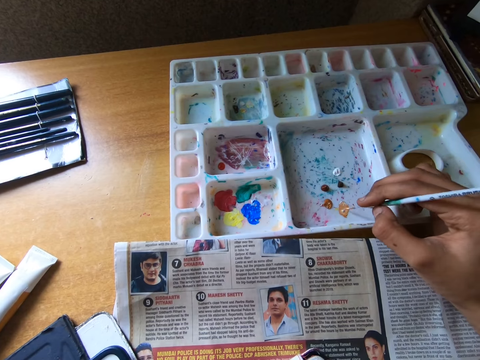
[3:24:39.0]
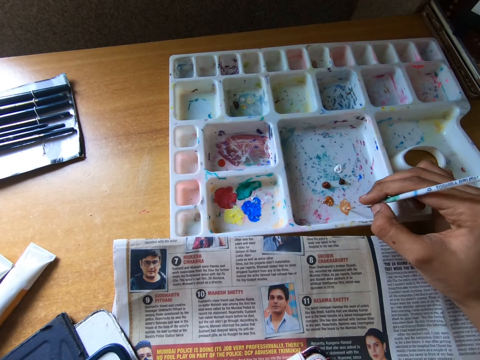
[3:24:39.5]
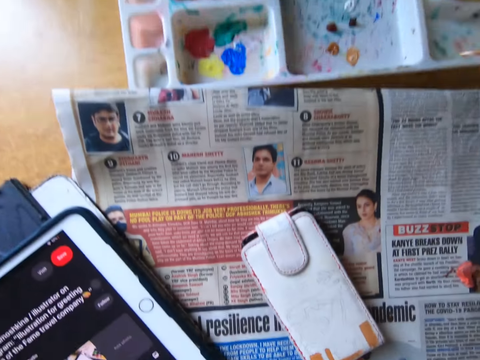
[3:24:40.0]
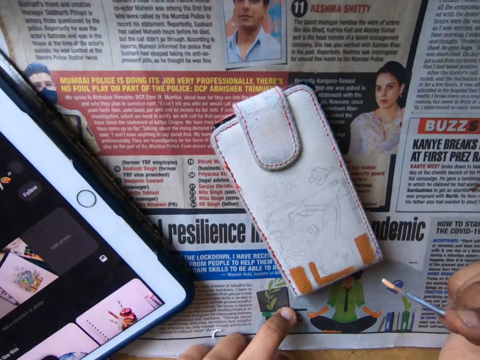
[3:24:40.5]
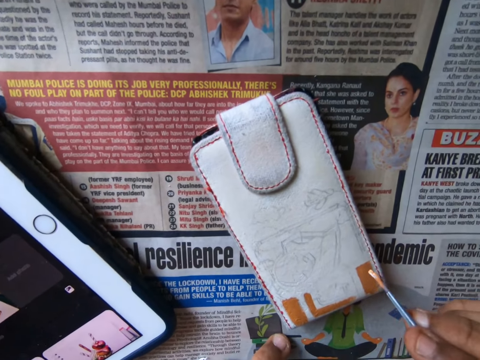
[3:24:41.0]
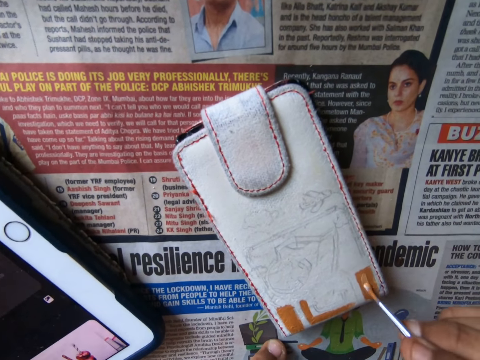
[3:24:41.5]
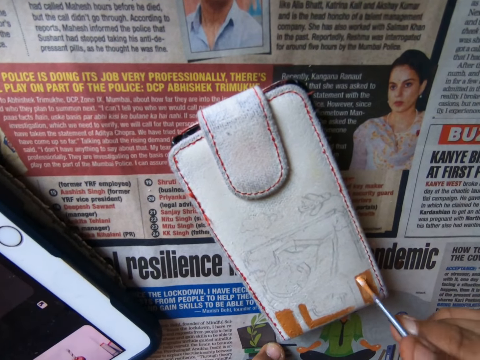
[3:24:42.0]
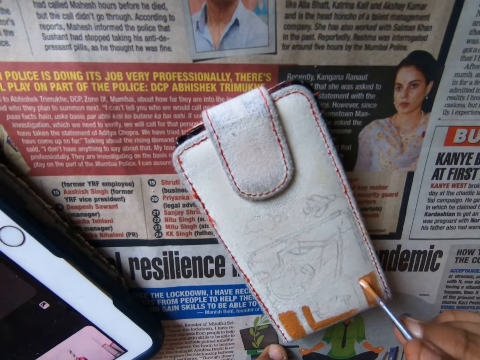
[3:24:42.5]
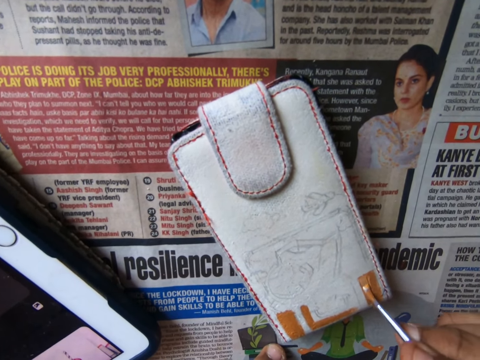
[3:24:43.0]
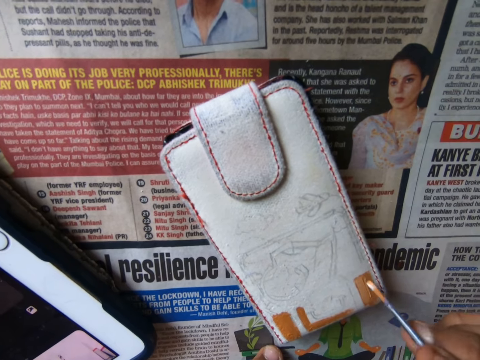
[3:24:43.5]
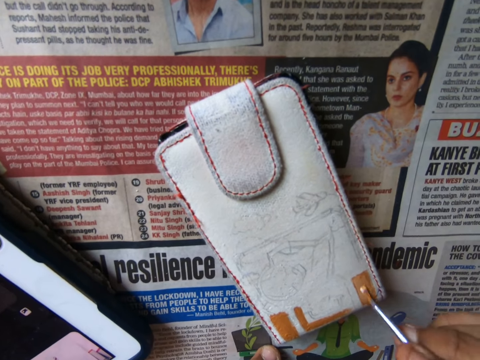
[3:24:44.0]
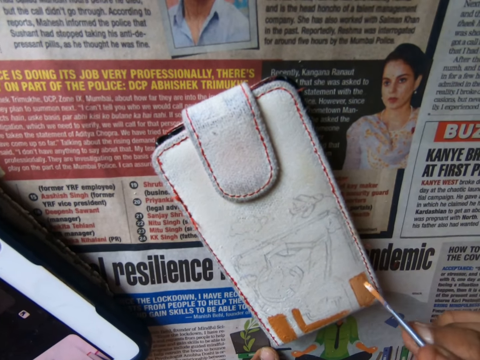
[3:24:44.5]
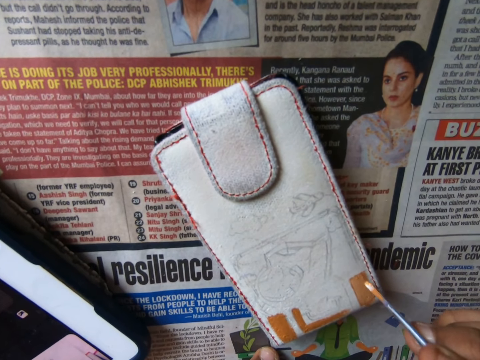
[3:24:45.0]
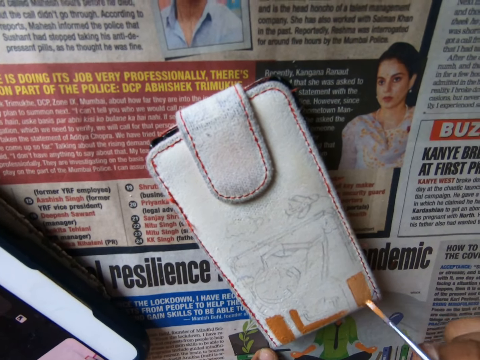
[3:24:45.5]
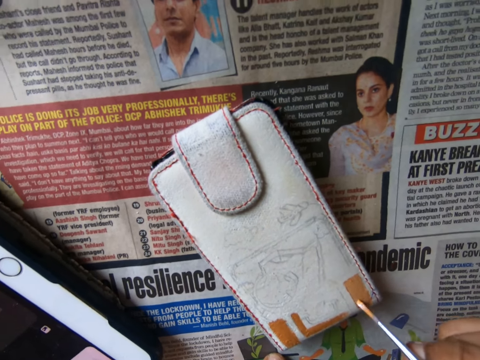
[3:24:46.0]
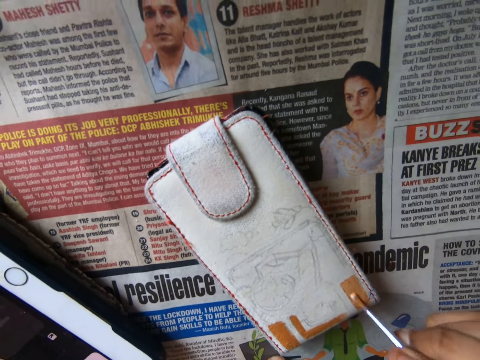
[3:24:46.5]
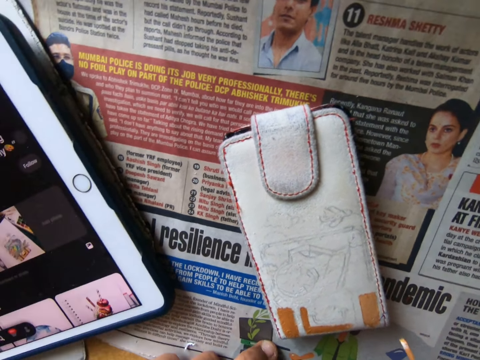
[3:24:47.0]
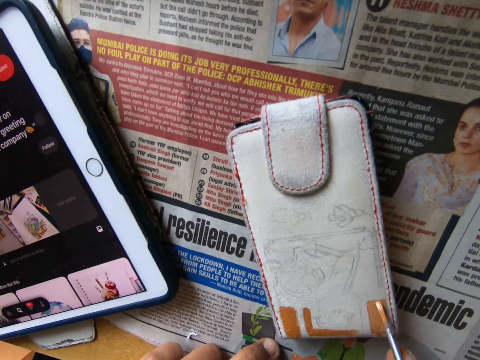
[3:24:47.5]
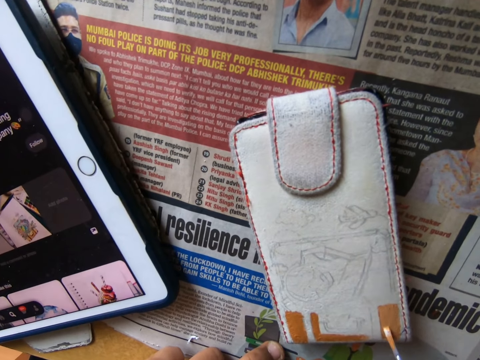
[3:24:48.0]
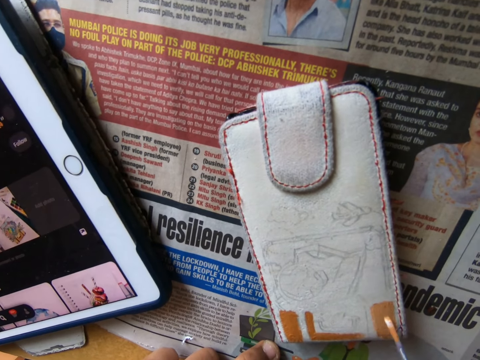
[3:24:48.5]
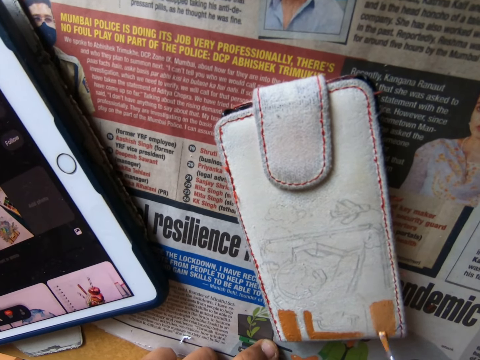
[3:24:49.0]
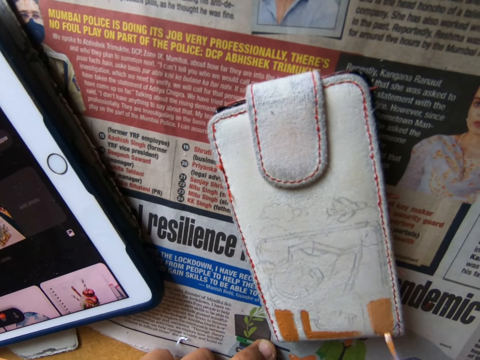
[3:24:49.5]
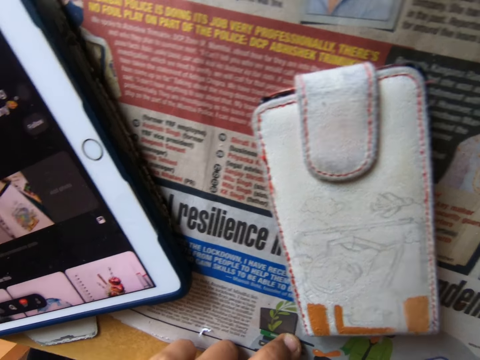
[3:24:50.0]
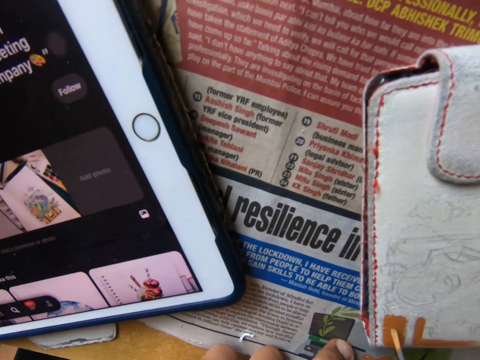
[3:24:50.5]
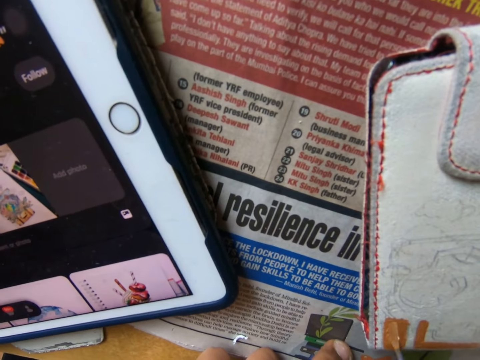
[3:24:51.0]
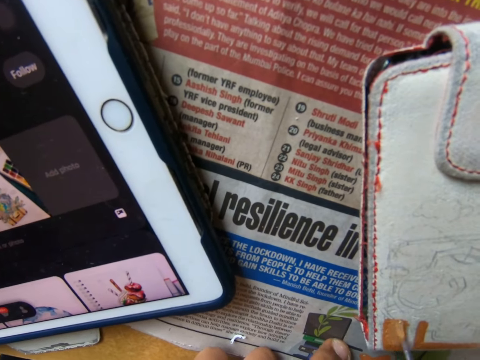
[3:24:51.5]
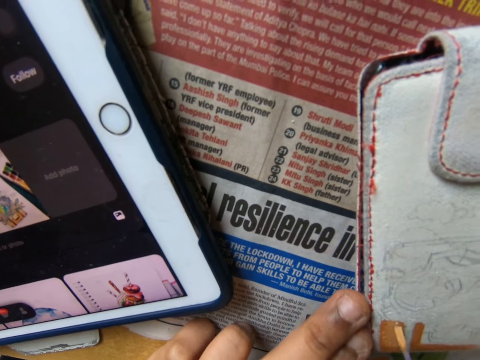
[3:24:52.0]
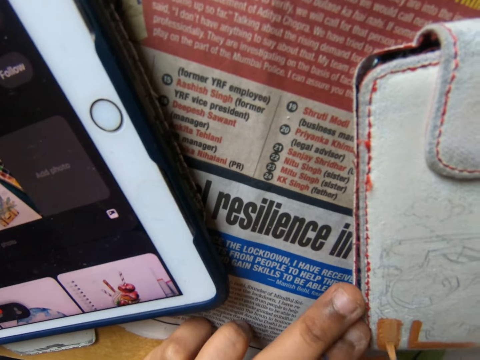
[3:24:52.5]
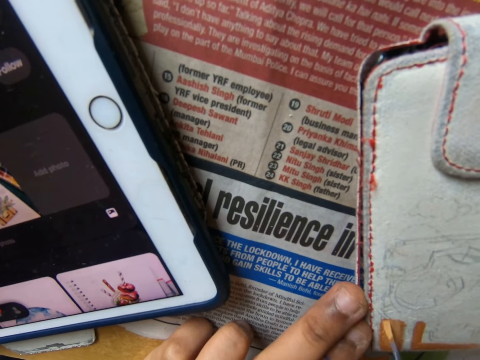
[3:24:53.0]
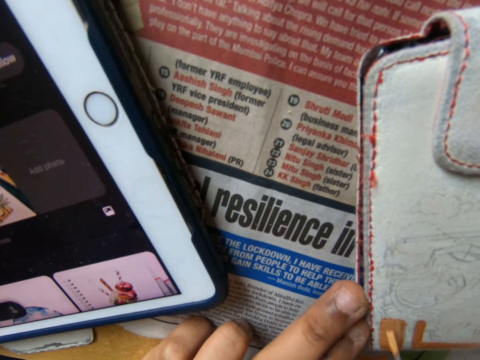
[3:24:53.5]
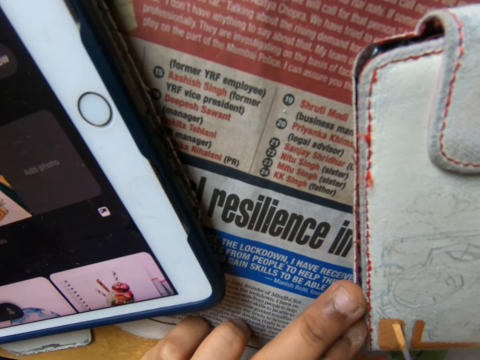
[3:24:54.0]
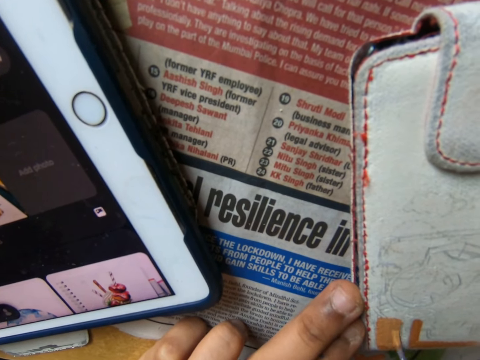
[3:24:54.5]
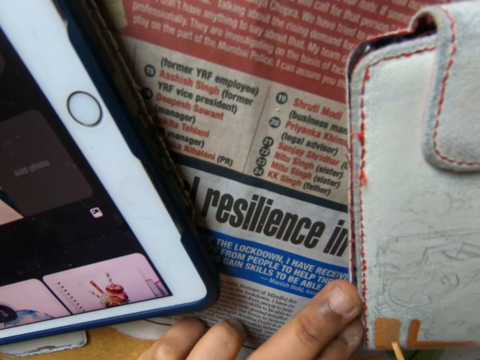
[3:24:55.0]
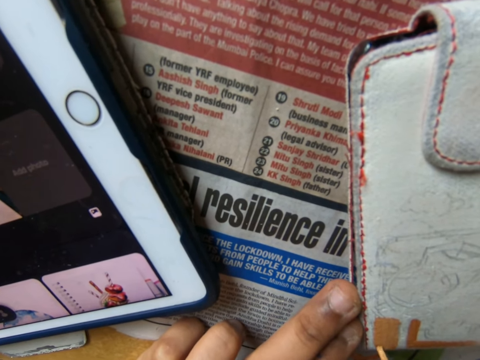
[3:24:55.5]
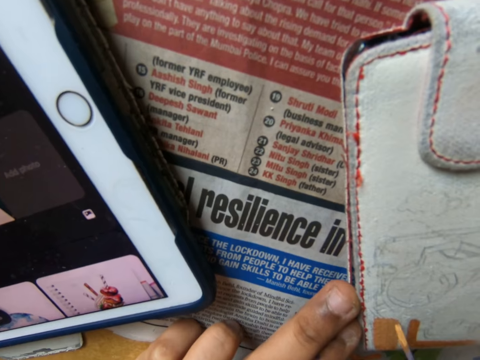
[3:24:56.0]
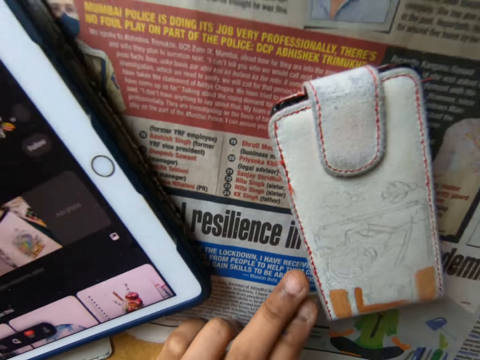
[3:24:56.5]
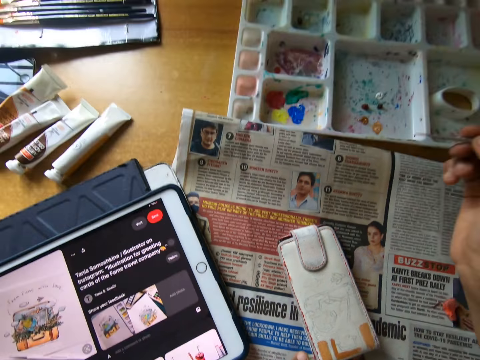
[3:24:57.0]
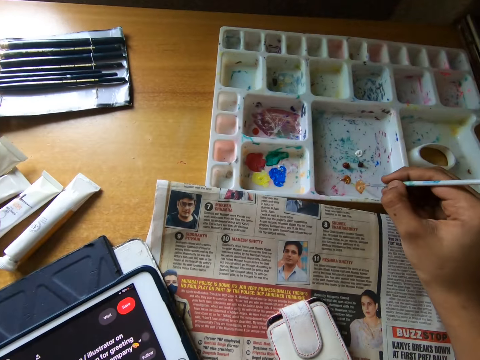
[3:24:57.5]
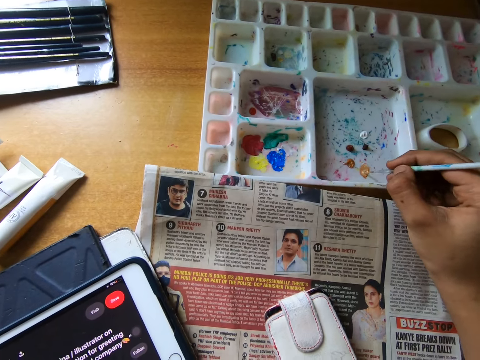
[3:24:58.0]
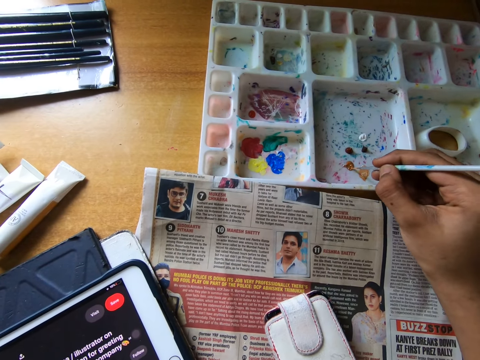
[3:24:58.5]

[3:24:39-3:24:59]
The camera wearer looks at something. They paint the wallet on the table with the painting brush. They look at something. They paint something with the paint brush. They hold something on the table. They paint something with the paint brush. They look around. They dip the painting brush into the paint on the painting pallet.

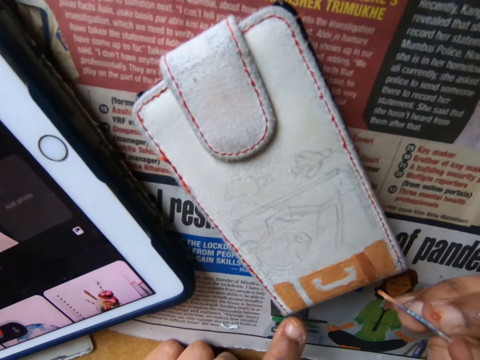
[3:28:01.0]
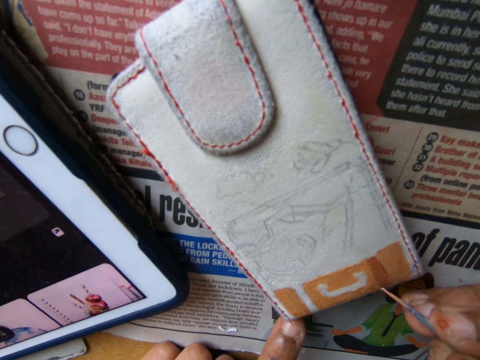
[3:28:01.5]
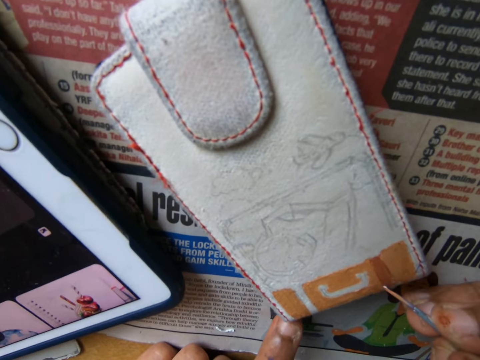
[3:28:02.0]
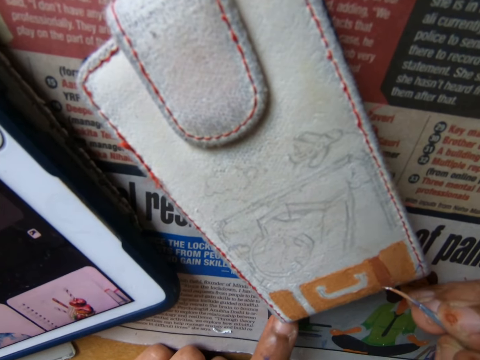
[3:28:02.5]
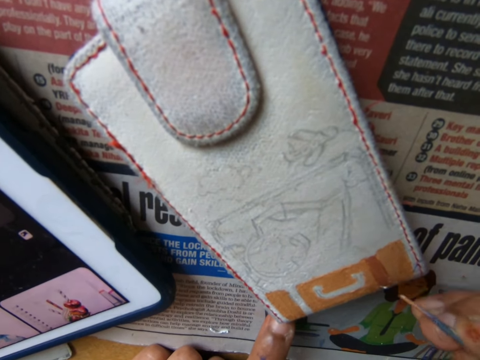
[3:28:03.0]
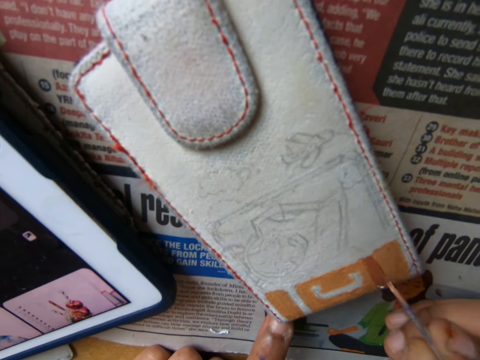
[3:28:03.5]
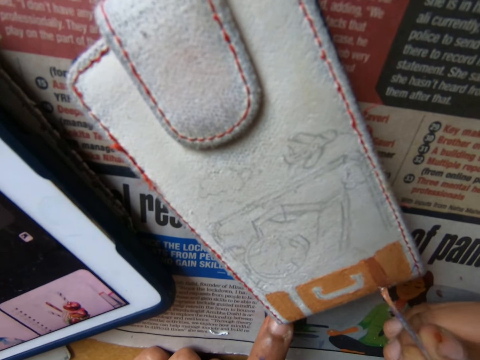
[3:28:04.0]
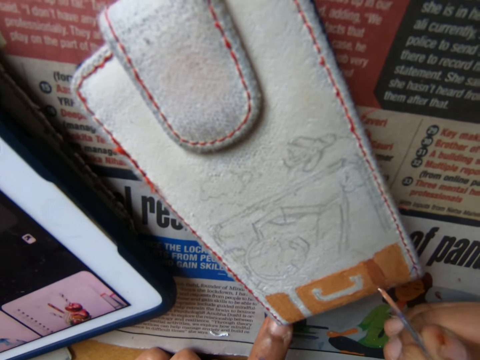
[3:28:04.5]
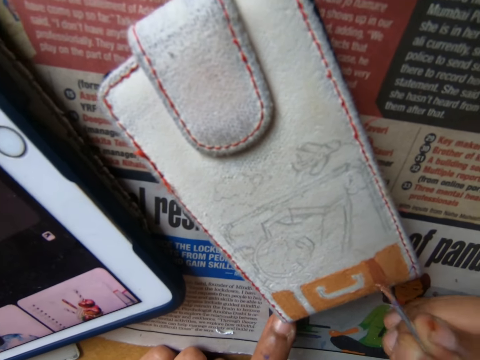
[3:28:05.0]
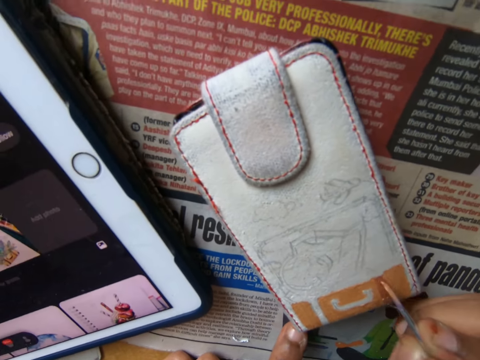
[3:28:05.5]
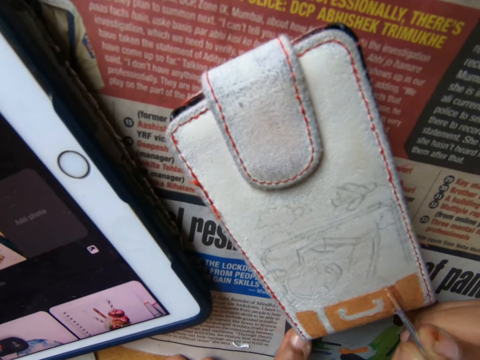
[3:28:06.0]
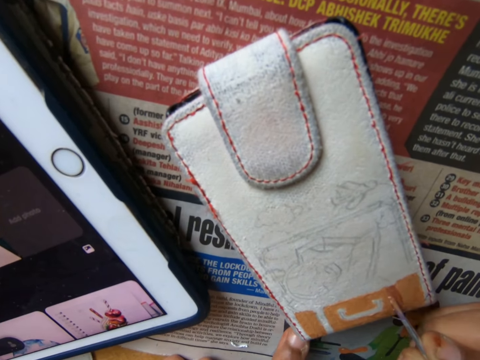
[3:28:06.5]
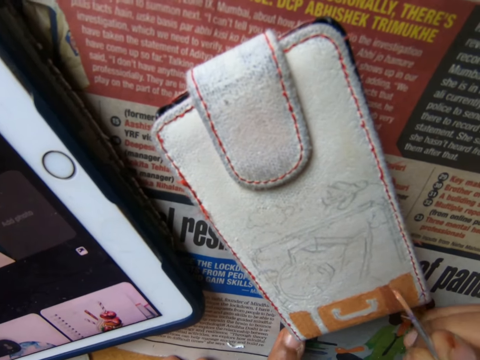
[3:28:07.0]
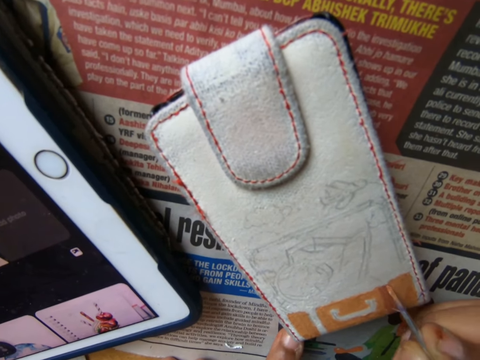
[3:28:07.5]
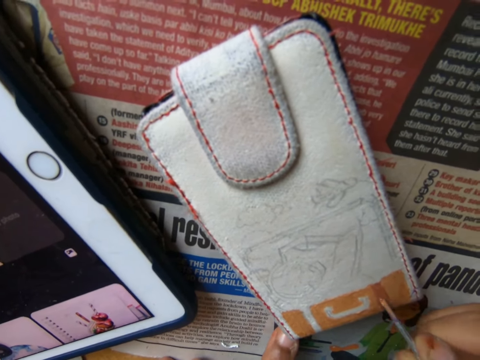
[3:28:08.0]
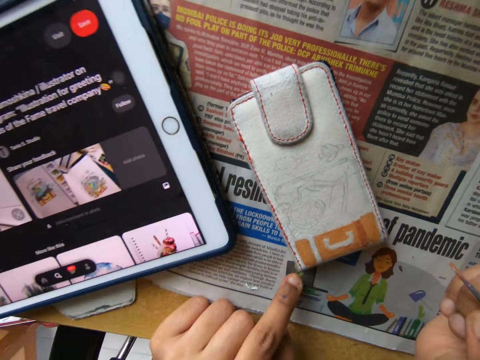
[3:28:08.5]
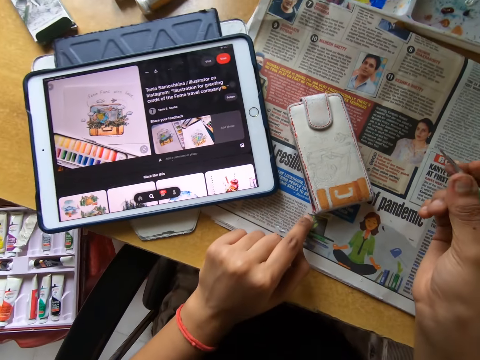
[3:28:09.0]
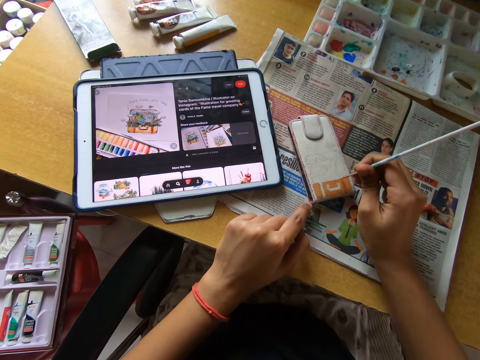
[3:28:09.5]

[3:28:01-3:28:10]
The camera wearer paints the phone pouch or wallet on the table using the paintbrush in his right hand. He pulls the brush off the wallet. He paints the wallet with the brush. He pulls the brush off the wallet.
